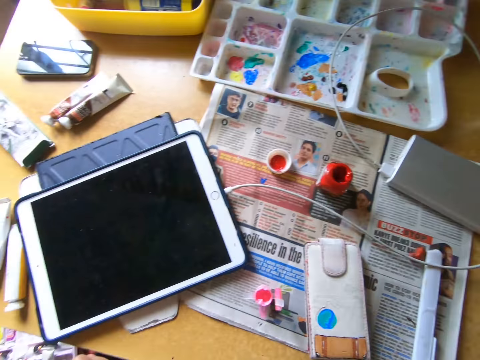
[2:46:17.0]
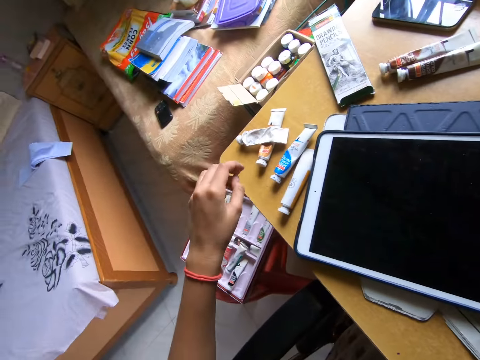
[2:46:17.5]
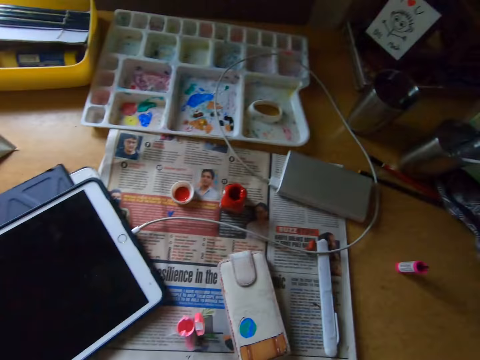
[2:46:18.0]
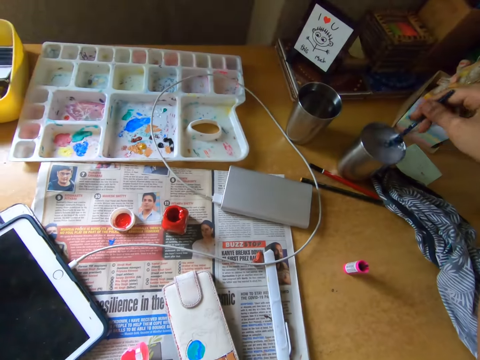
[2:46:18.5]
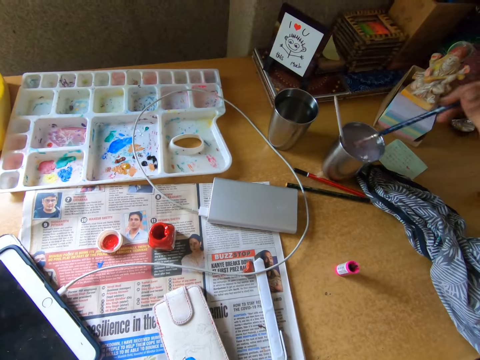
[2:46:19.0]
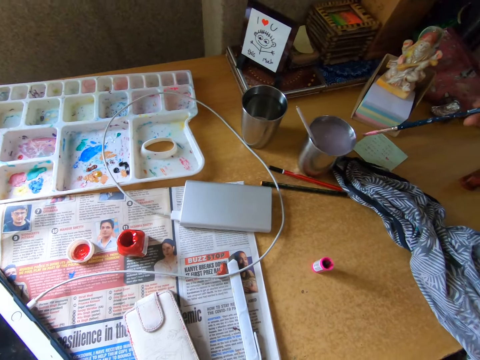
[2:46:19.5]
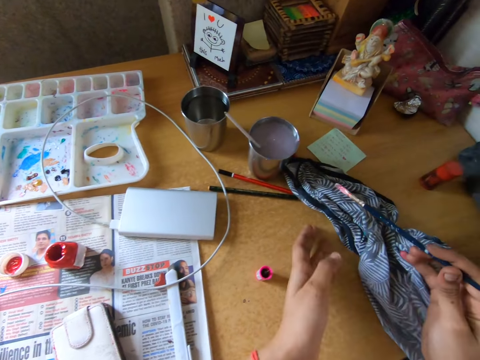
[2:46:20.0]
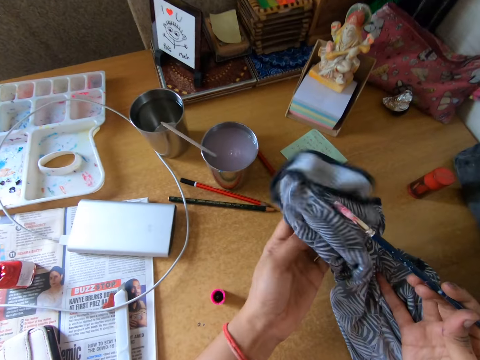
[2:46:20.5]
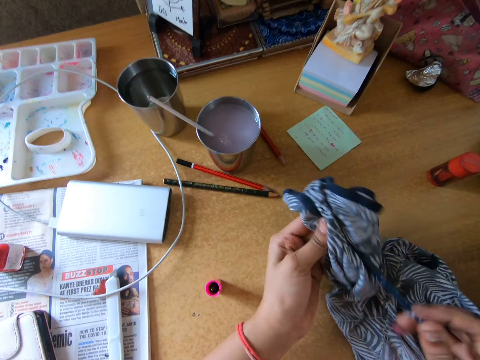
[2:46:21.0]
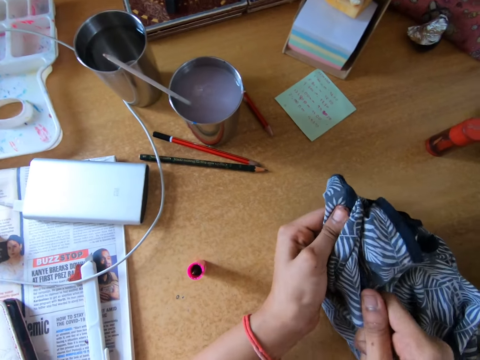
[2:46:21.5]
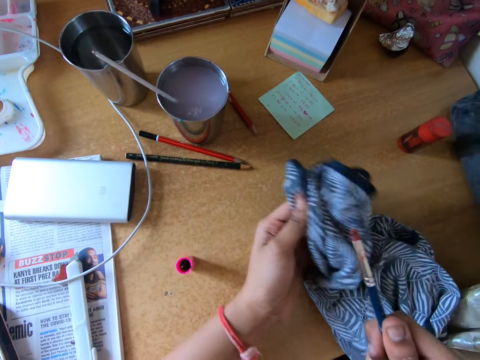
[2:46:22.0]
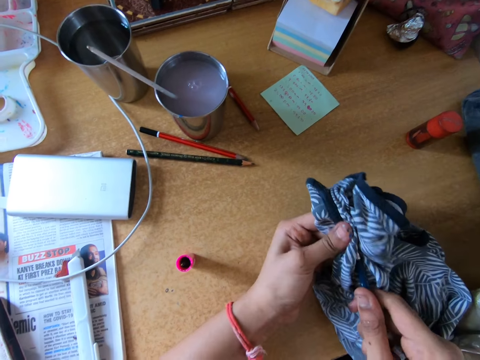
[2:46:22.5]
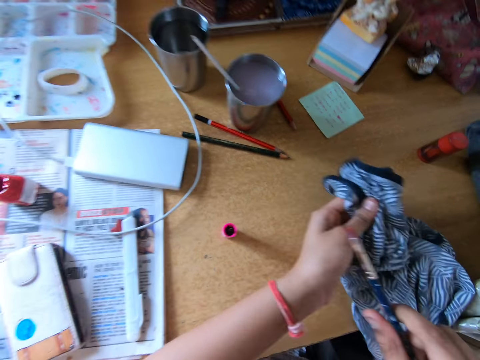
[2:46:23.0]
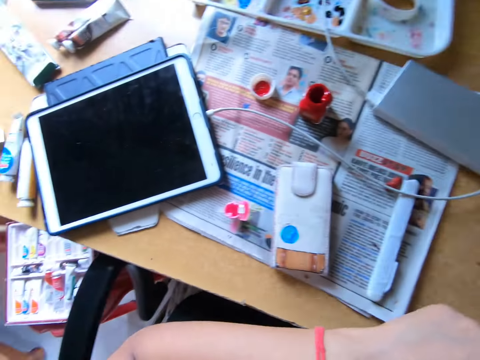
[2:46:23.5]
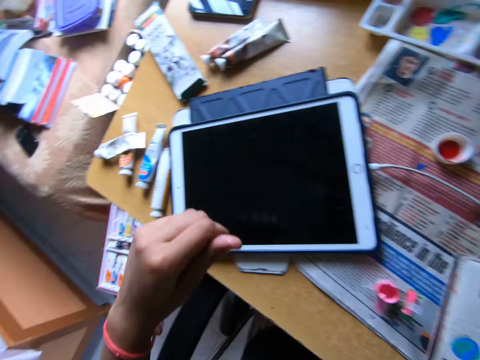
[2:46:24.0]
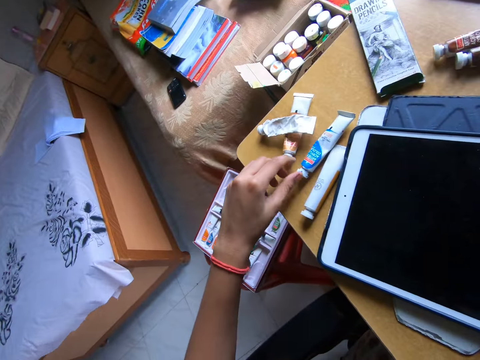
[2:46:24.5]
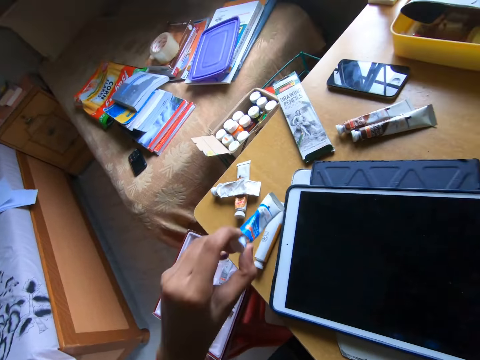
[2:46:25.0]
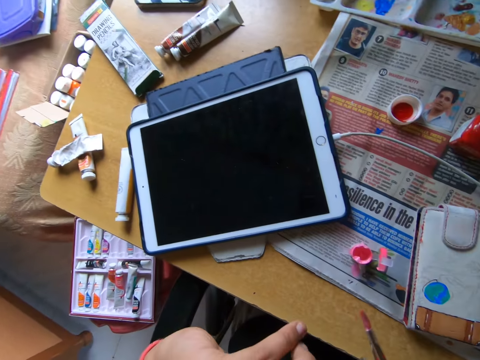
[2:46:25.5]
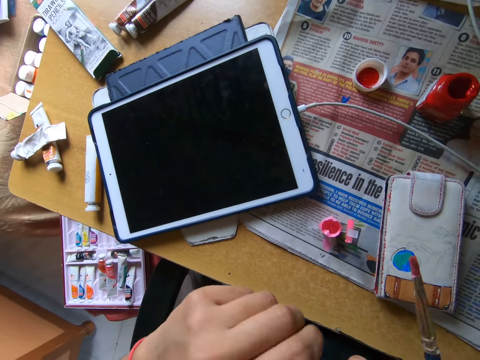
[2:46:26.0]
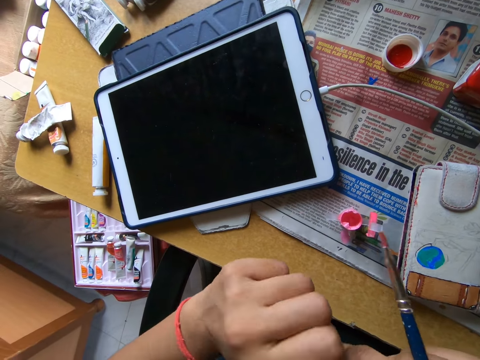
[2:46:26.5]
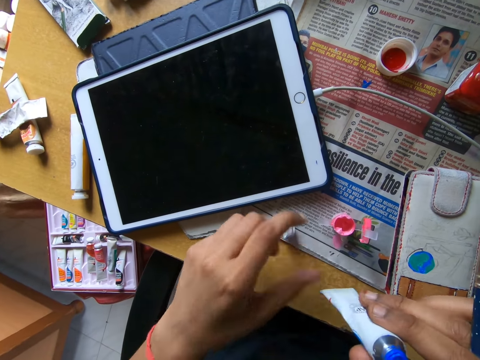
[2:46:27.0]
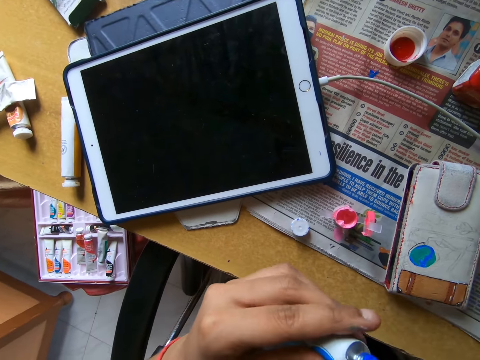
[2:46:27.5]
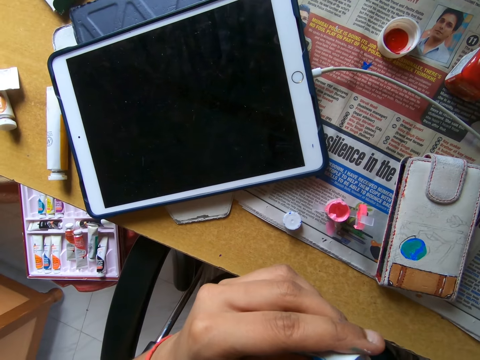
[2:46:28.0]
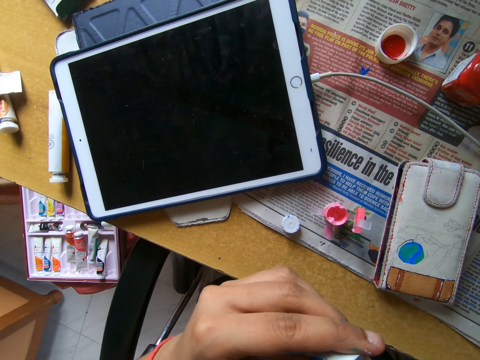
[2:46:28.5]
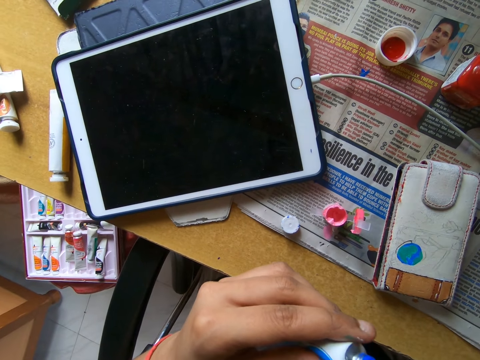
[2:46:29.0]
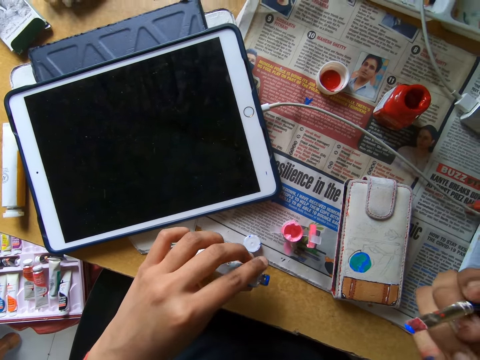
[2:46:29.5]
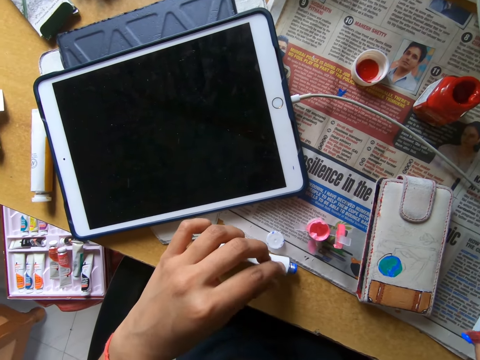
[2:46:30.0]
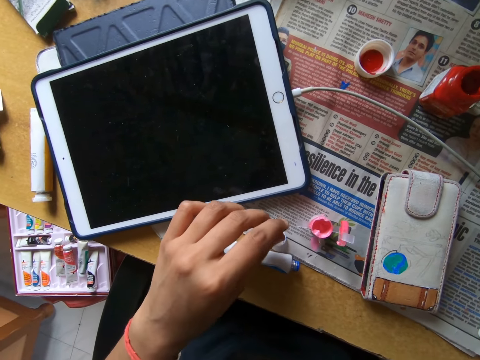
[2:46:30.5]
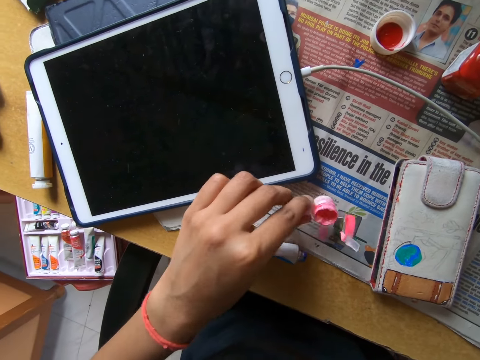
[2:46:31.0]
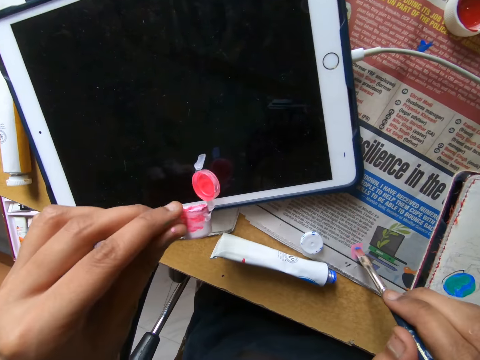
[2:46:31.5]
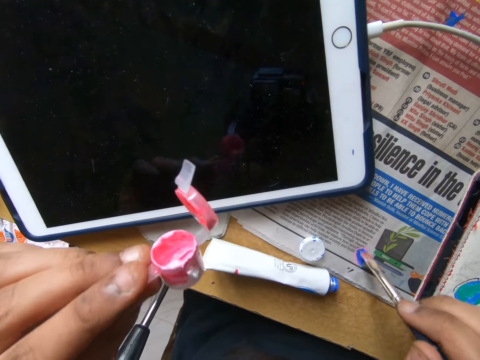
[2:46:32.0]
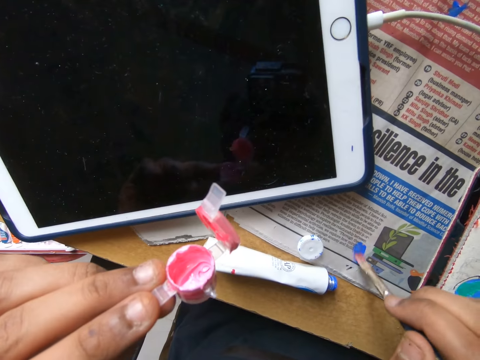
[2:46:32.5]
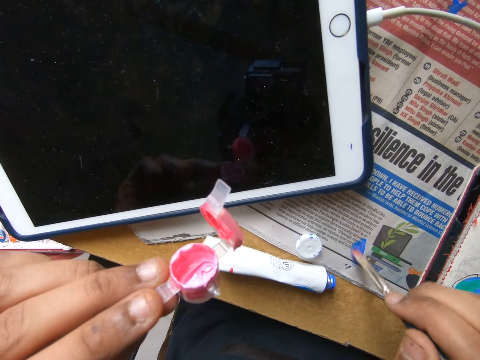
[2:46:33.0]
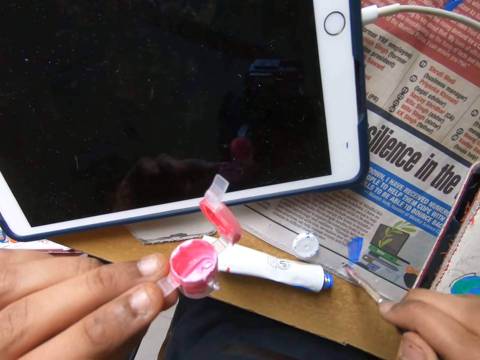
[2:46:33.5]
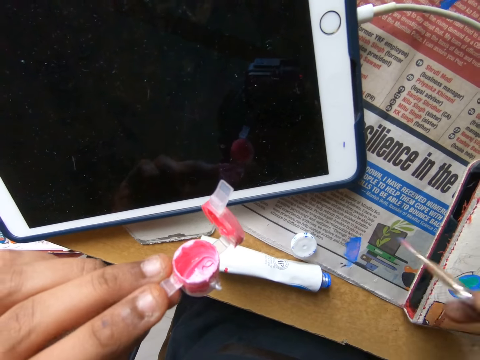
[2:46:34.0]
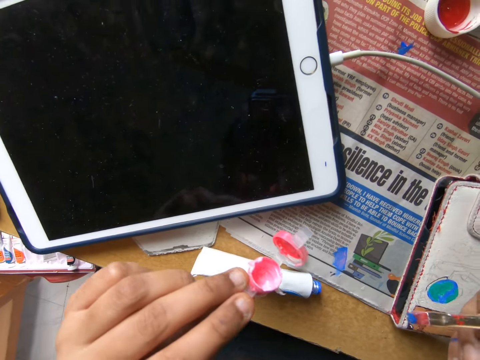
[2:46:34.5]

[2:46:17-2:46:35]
The camera wearer looks around a room. He shakes the paintbrush in the cup of water on the table with his right hand. He removes the paintbrush from the cup of water on the table with his right hand. He picks the cloth from the table with his left hand. He cleans the paintbrush with the cloth in his left hand. He looks around the room. He picks the paint tube or paint bottle from the table with his left hand. He opens a lid from the paint bottle. He drops the lid on the table with his left hand. He passes the paint tube from his right hand to his left hand. He scoops paint from the paint bottle with the paintbrush. He drops the paint tube on the table with his left hand. He picks the paint container from the table with his left hand. He paints the newspaper on the table with the paintbrush in his right hand.

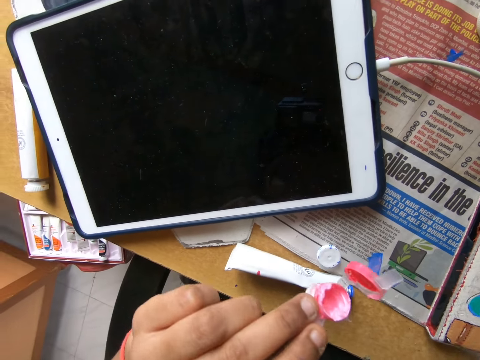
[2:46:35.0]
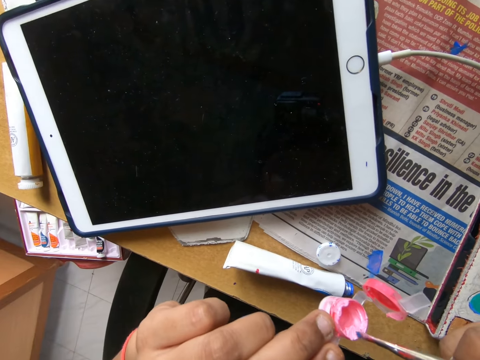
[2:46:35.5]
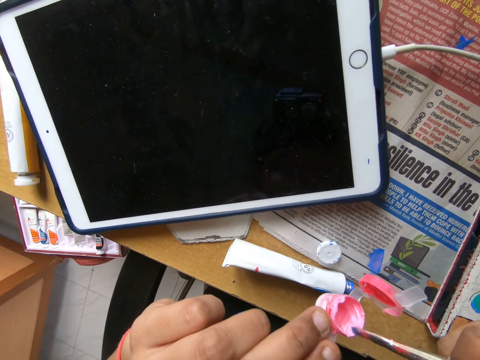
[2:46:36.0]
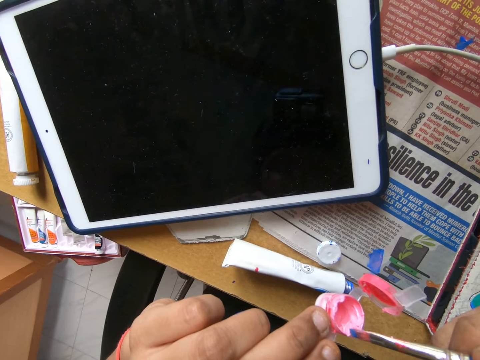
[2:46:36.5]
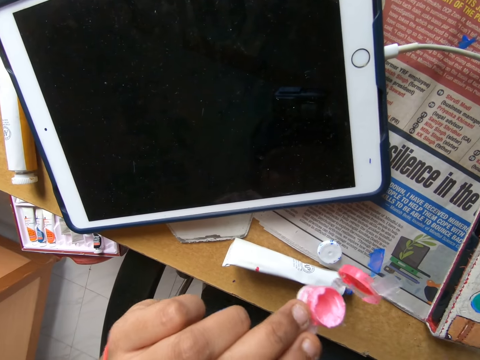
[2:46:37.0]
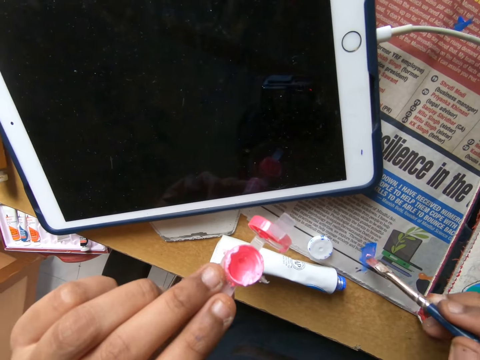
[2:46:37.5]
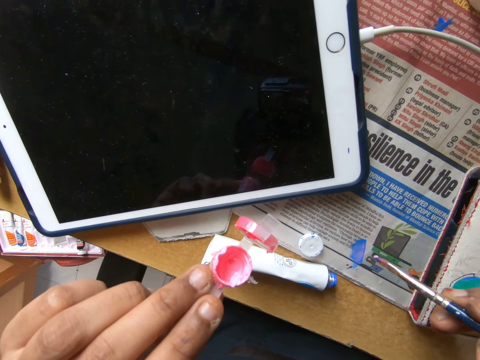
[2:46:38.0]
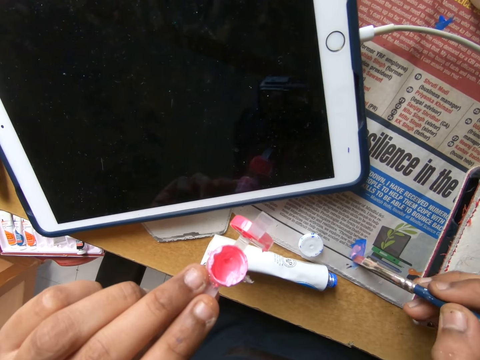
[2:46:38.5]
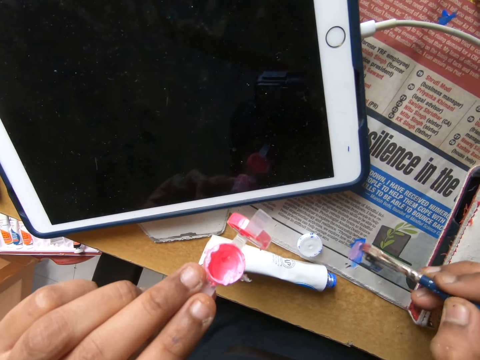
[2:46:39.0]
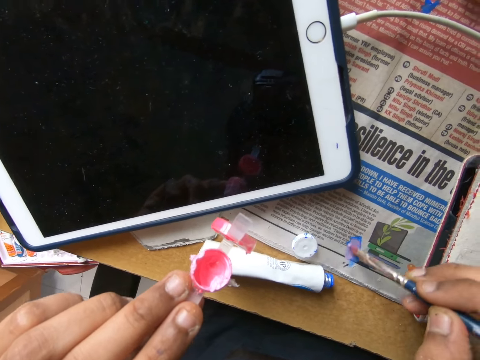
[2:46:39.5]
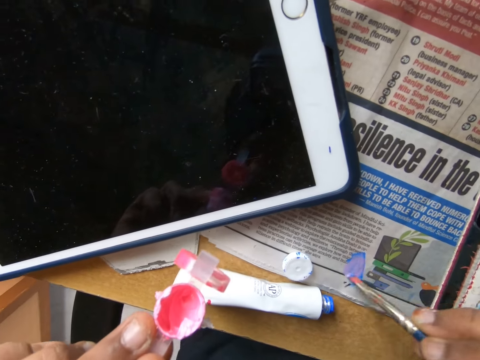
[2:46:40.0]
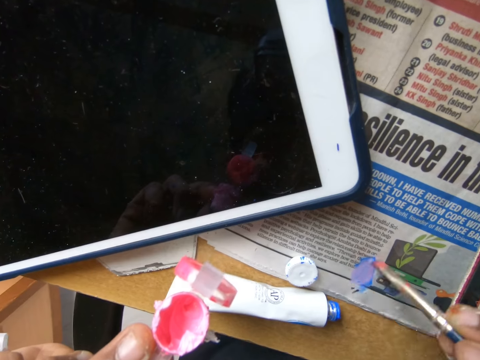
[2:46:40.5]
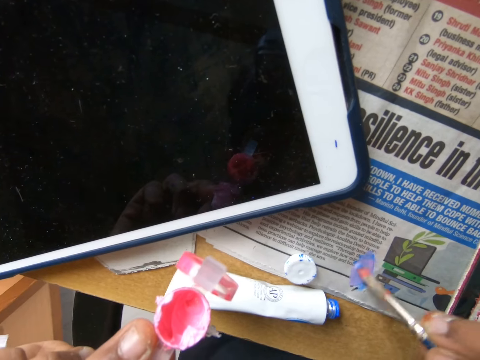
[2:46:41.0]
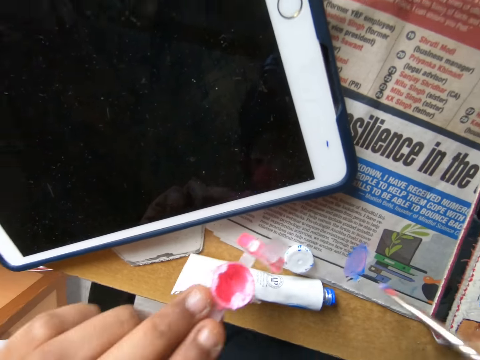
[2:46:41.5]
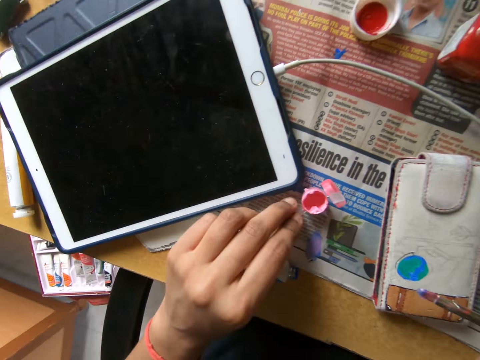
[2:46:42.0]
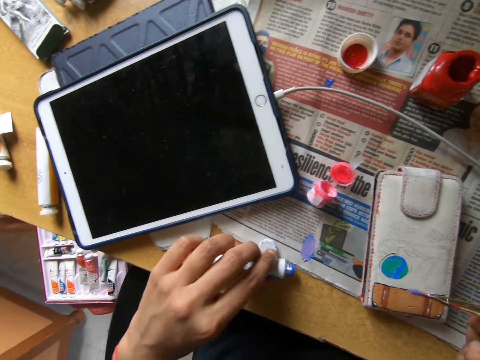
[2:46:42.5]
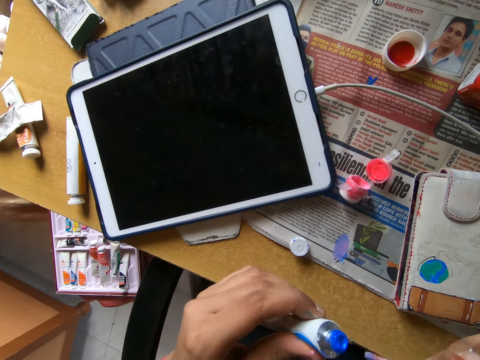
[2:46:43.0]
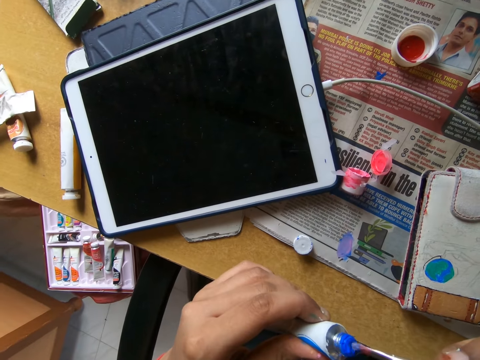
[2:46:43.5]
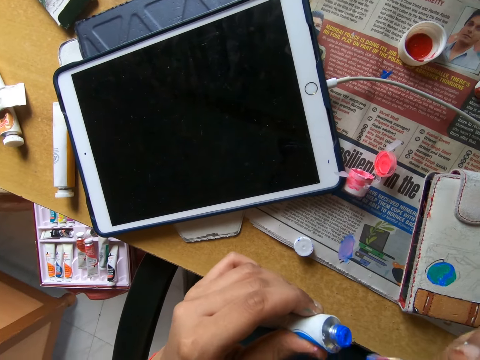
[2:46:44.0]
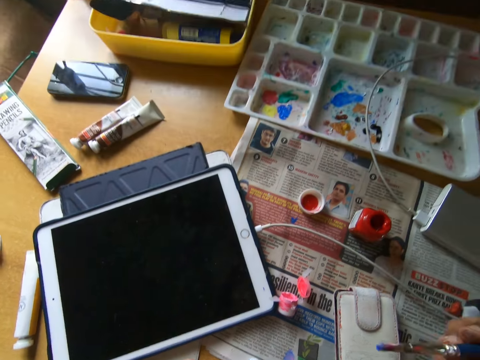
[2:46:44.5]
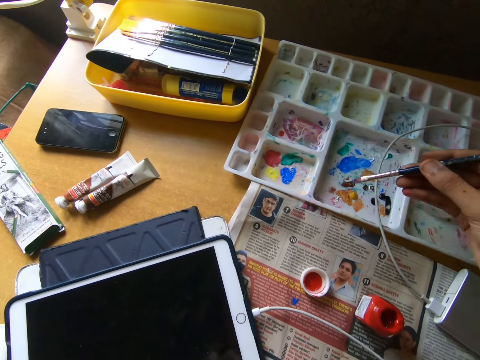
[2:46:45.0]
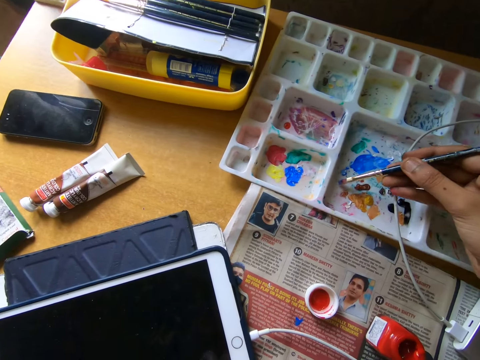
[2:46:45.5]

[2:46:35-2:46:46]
The camera wearer takes paint from the paint container with a paintbrush in his right hand. He paints the newspaper on the table with the paintbrush in his right hand. He drops the paint container on the table with his left hand. He picks the paint tube from the table with his left hand. He takes paint from the paint tube with the paintbrush in his right hand. He smears paint on a paint palette.
